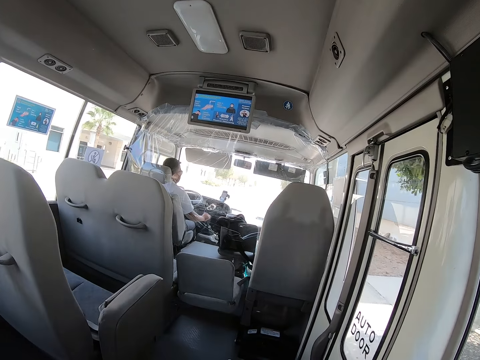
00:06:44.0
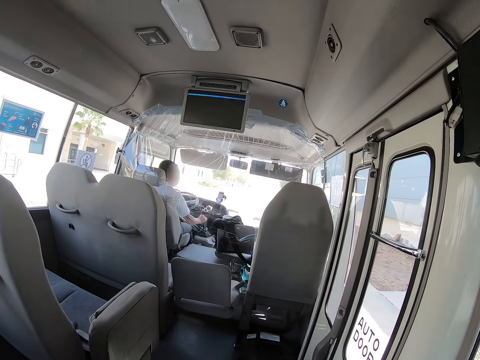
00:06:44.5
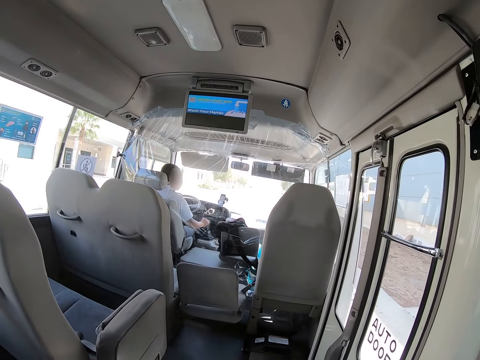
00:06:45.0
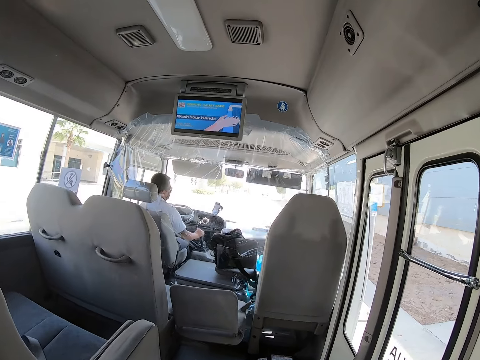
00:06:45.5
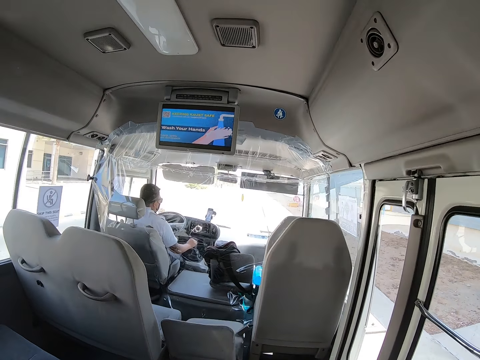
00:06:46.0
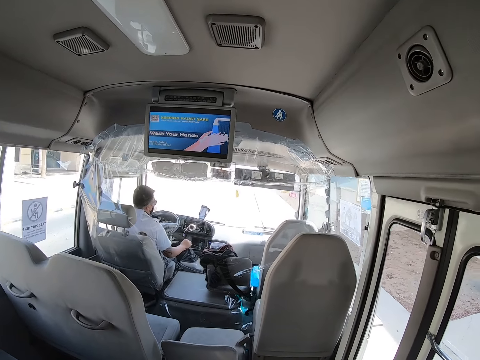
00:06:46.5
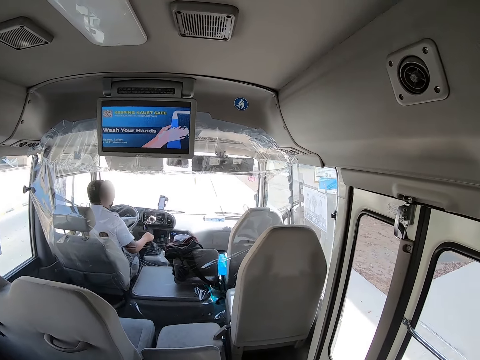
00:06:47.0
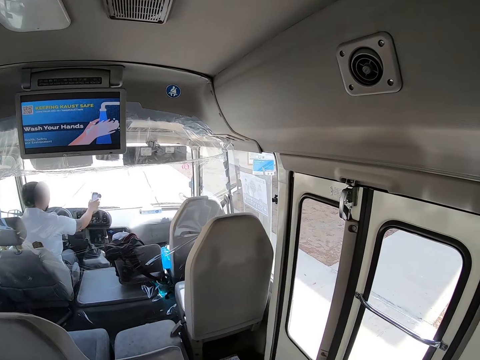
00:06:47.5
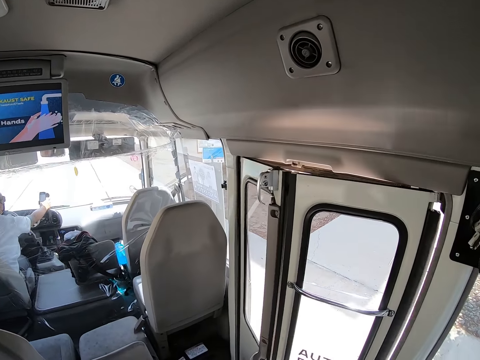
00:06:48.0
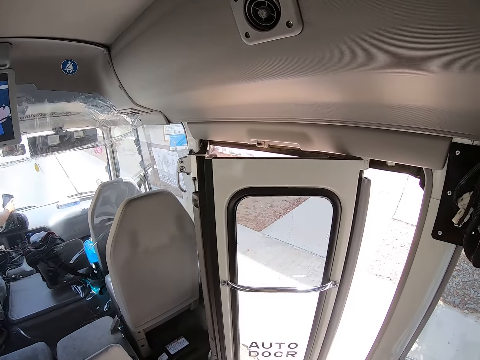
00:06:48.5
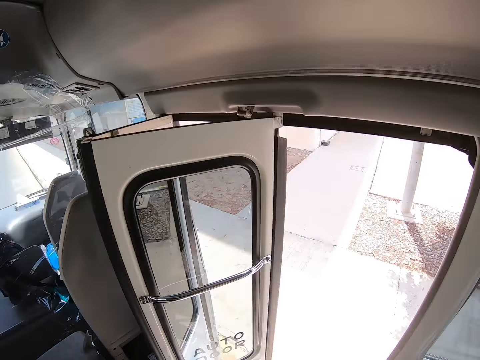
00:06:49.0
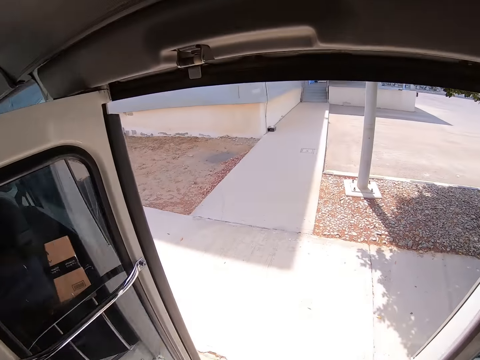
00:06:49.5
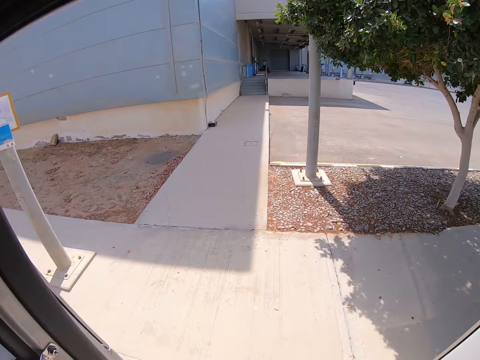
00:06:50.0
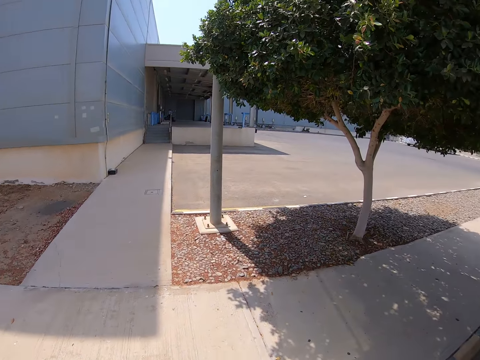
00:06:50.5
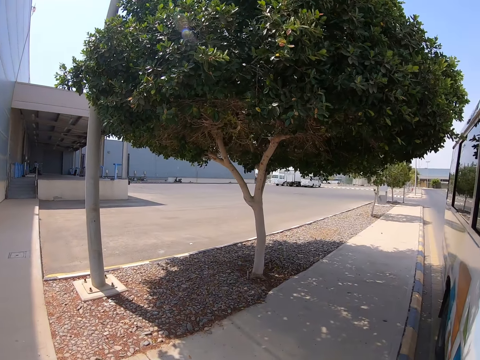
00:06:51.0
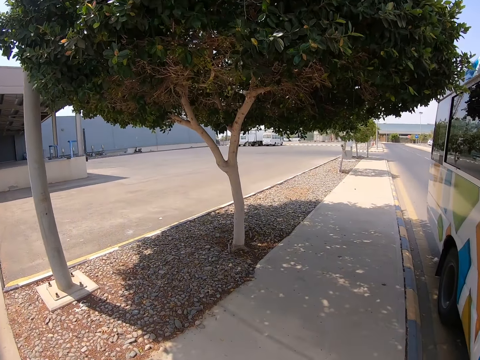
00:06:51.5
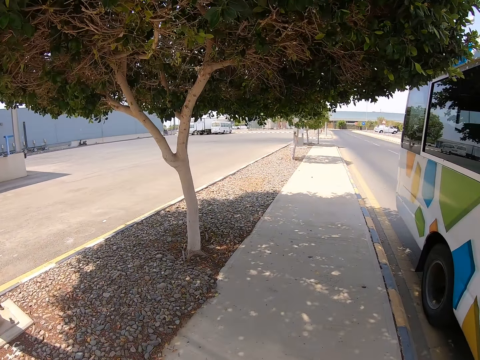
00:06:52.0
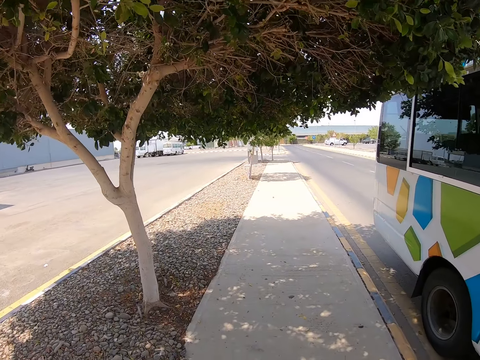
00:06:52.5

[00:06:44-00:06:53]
A man stops the bus. The camera wearer alights from the bus. They walk on the sidewalk.
